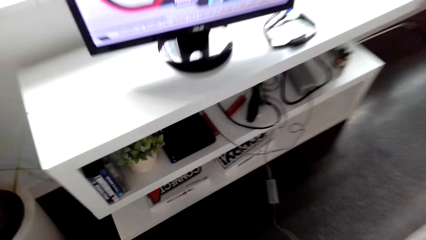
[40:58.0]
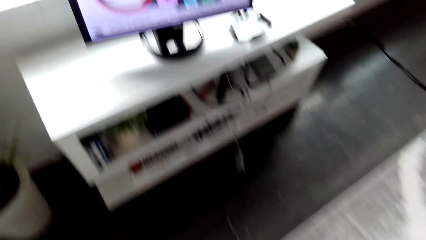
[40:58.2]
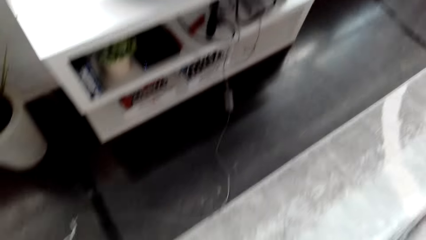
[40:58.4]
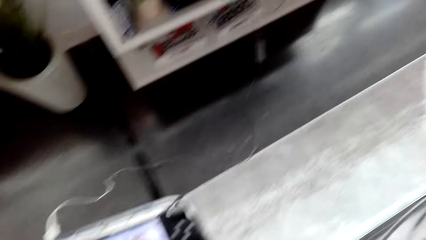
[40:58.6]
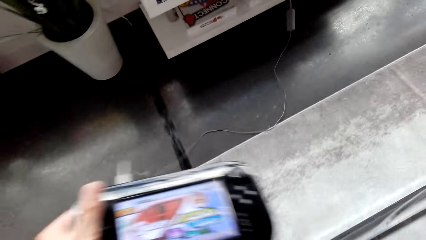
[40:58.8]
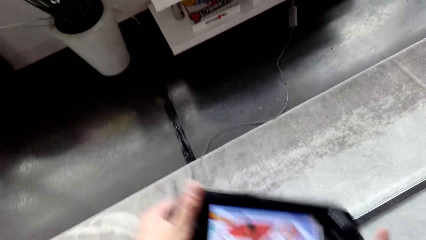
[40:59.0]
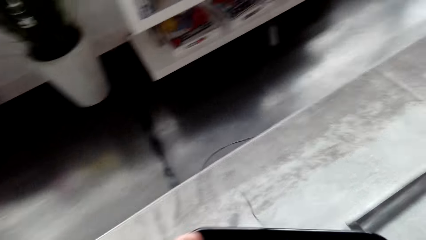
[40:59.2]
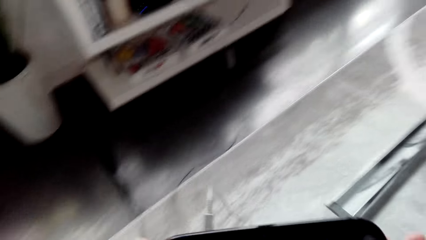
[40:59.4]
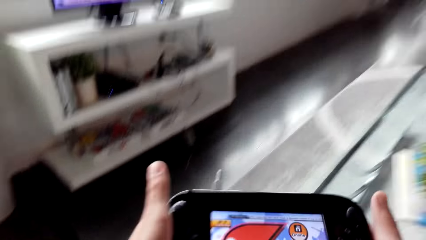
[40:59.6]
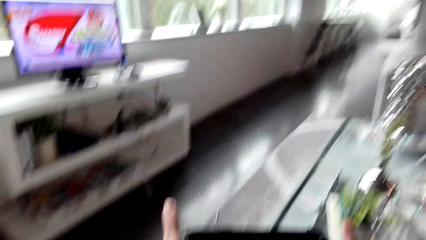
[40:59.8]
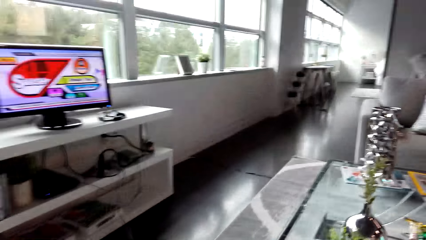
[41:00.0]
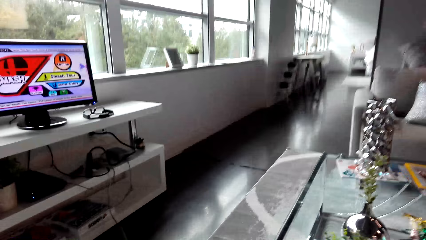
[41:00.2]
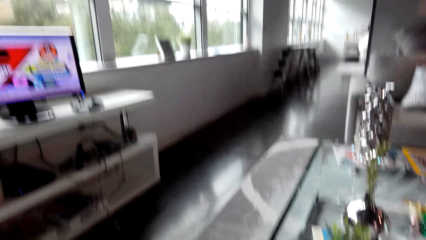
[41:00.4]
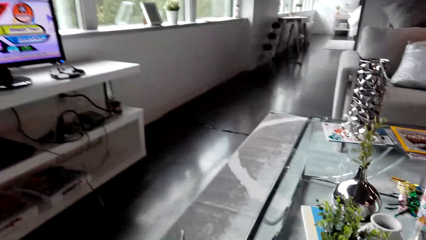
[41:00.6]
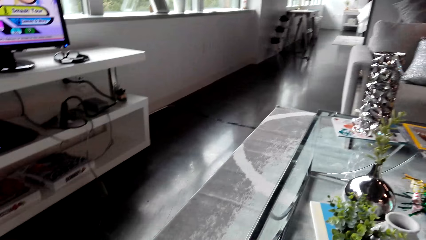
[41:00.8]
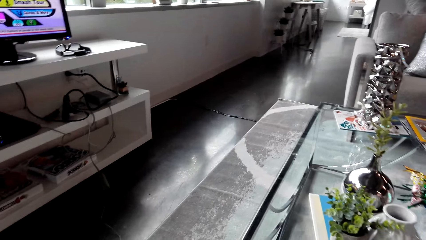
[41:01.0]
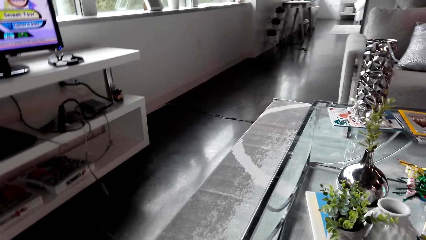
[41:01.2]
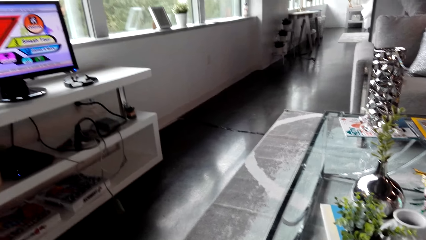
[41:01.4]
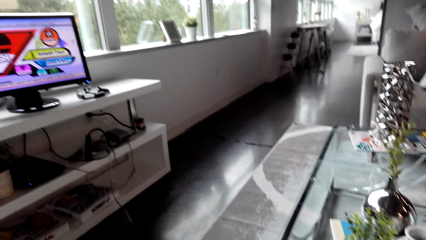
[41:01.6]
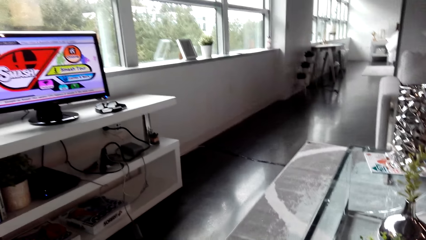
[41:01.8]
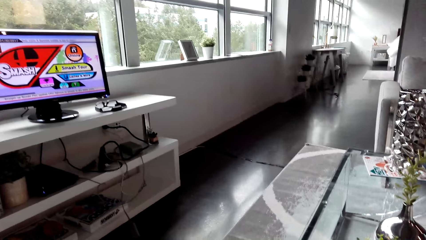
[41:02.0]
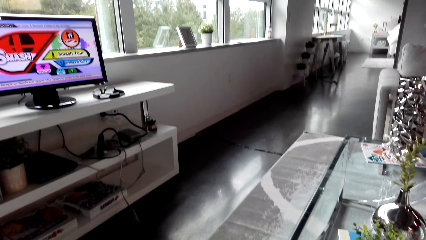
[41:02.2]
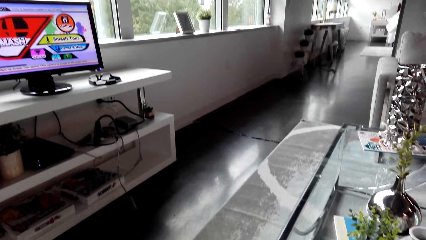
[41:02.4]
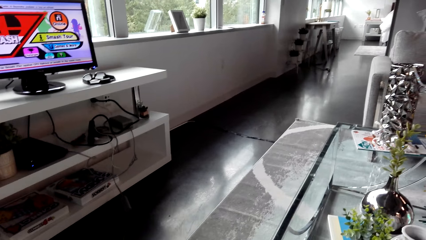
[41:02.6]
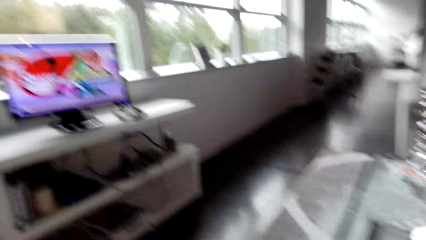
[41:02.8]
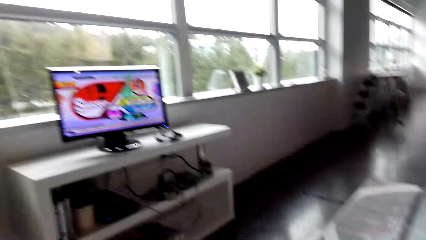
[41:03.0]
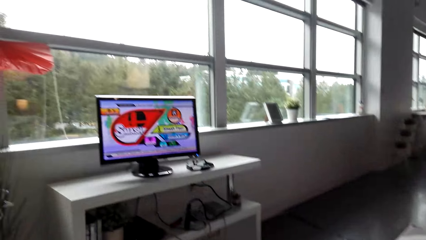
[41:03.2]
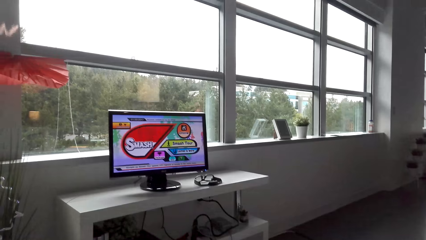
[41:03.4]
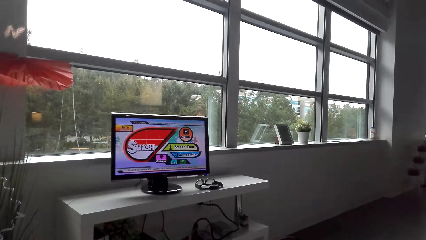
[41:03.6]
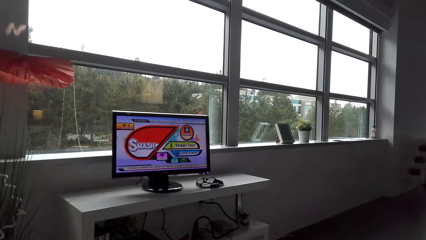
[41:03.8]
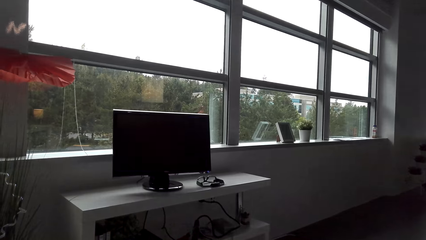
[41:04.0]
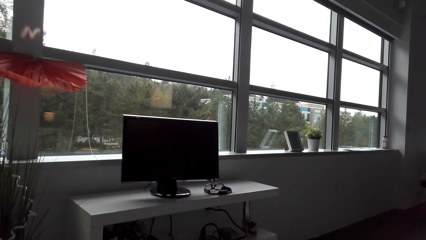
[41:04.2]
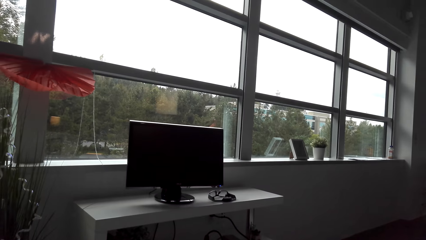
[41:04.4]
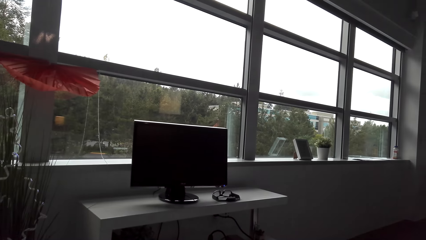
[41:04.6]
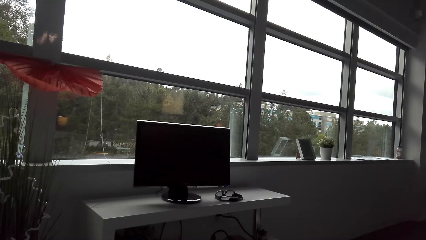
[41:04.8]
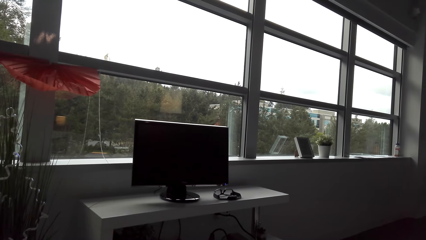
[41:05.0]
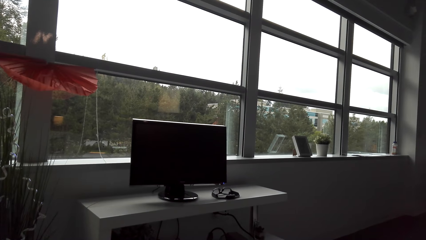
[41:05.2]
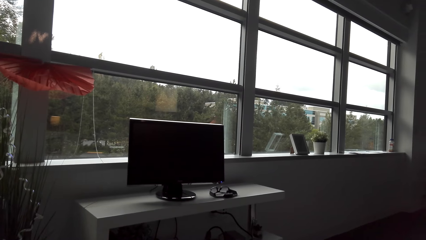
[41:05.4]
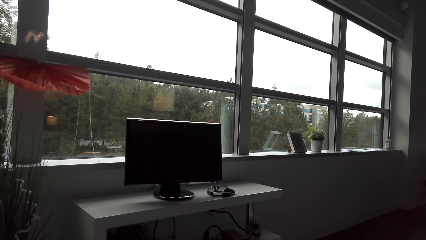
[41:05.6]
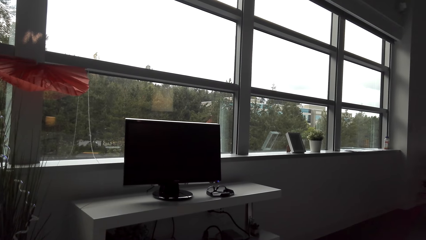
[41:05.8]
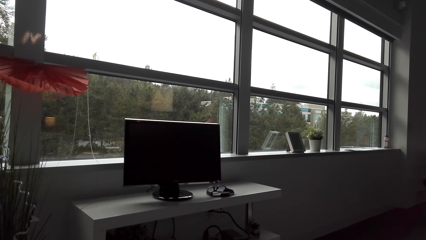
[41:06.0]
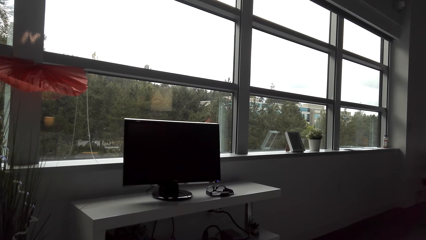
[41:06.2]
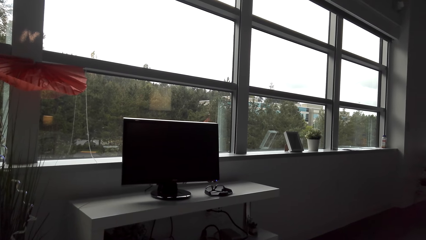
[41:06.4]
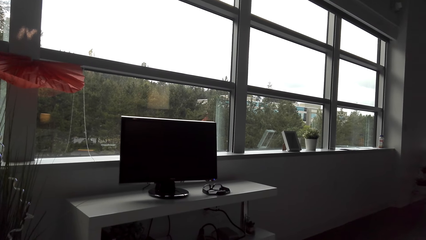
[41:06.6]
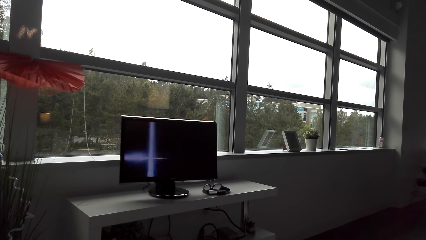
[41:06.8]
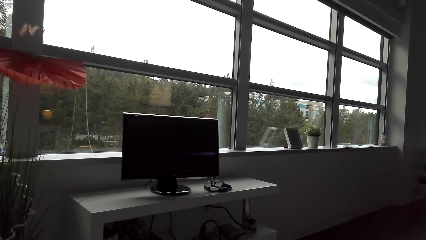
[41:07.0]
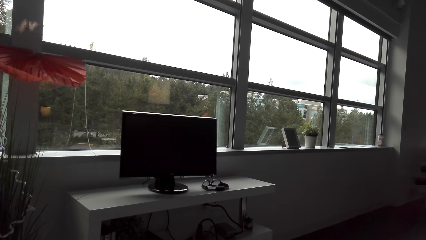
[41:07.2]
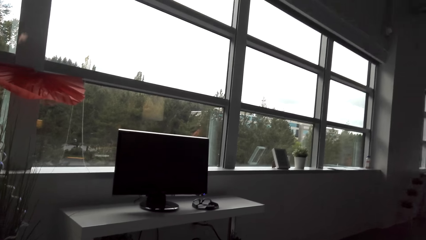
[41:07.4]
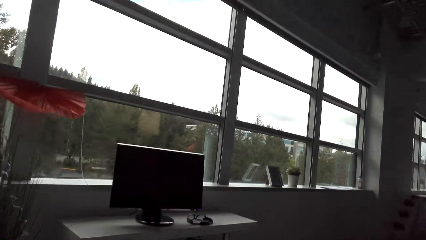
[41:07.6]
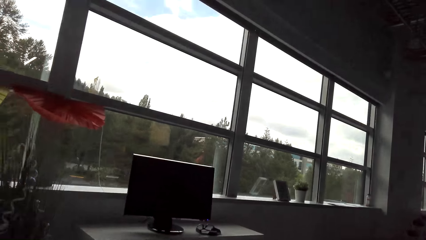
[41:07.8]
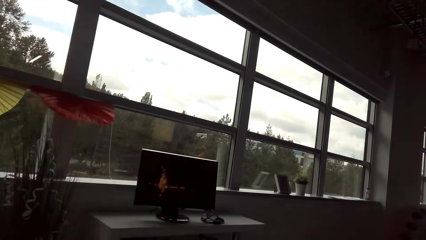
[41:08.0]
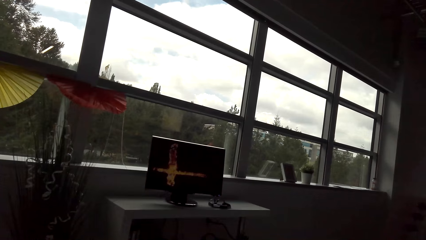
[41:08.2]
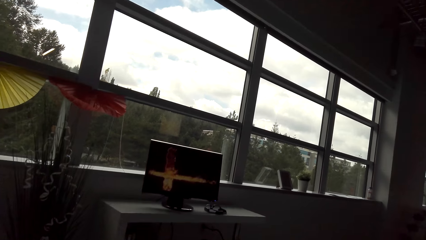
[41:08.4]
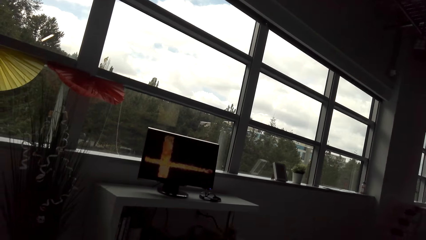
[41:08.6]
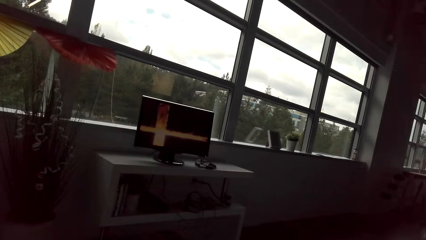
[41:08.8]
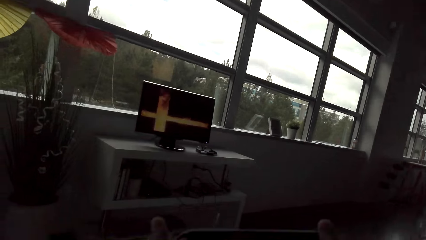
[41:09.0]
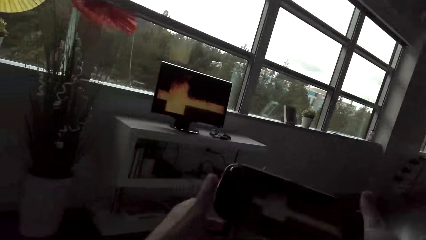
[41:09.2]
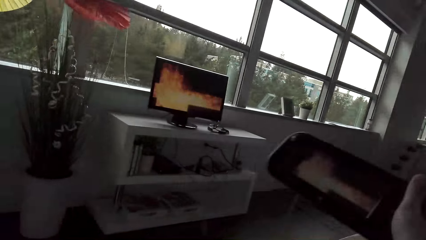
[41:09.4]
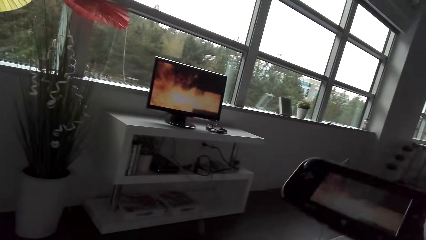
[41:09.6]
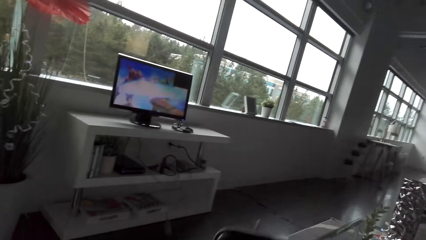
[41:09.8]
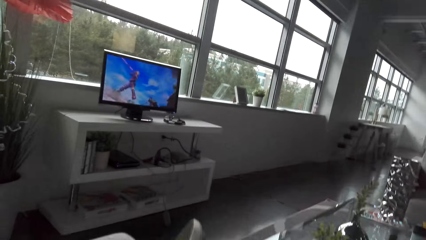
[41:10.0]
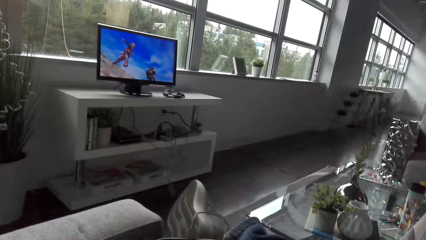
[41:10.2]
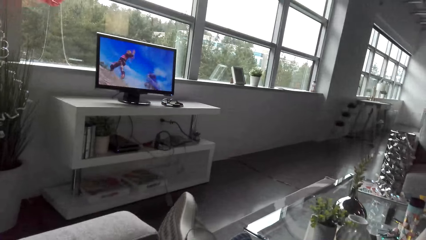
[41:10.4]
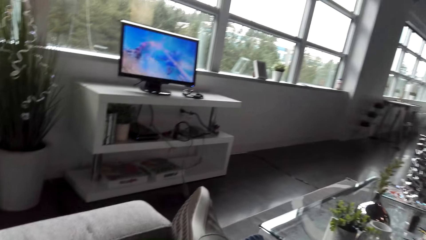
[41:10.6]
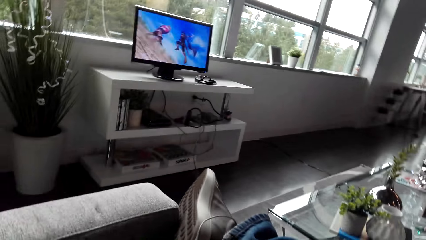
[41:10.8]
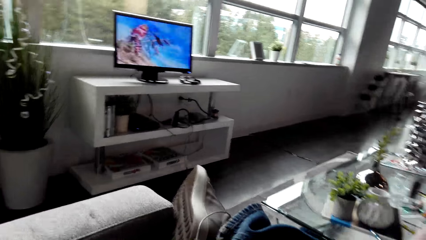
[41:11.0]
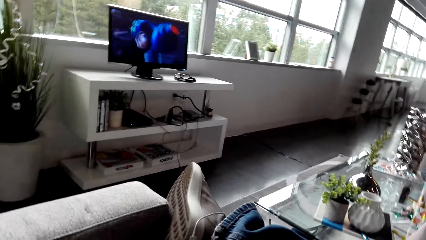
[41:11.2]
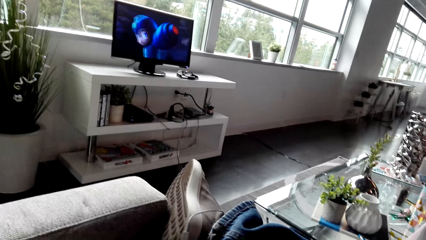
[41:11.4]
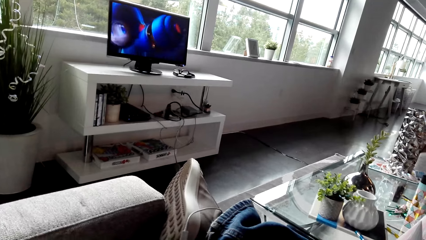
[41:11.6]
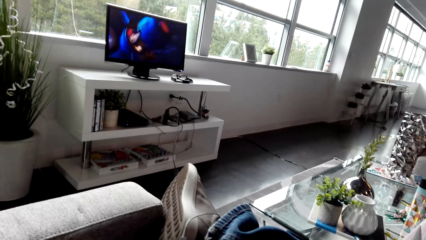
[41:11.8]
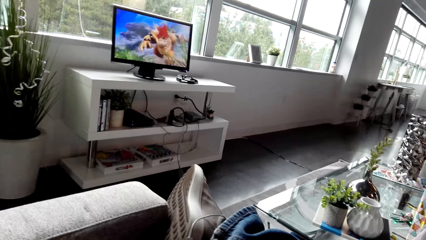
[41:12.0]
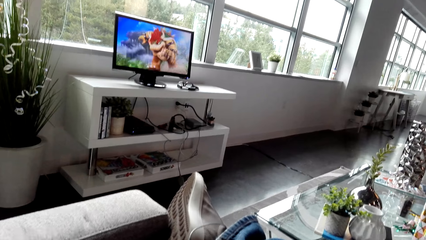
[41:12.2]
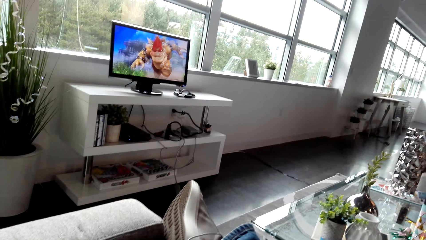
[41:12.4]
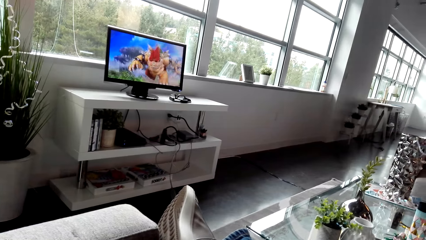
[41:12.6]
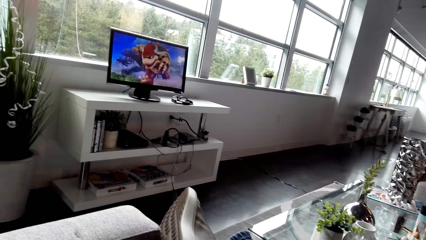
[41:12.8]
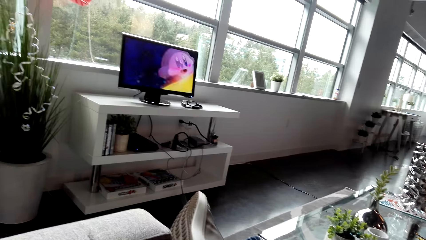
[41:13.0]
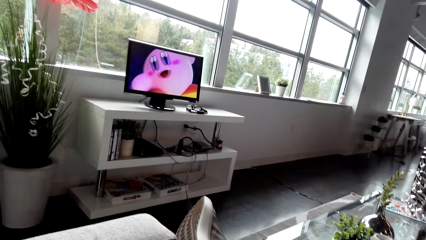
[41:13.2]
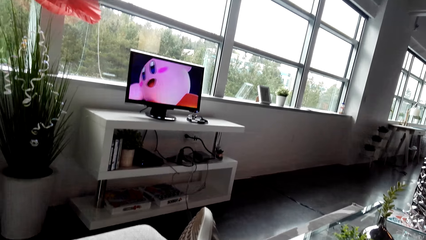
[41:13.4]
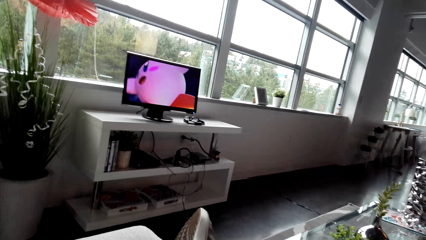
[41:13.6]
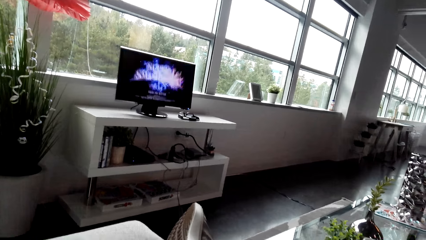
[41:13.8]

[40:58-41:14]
The camera wearer plays a game. They play a video game.
